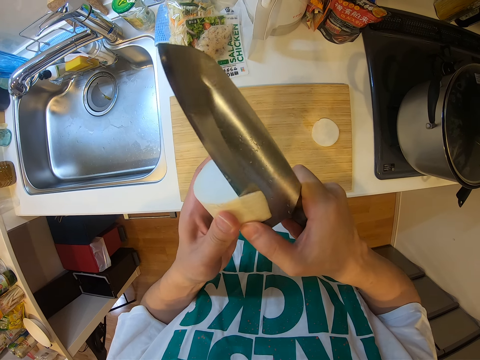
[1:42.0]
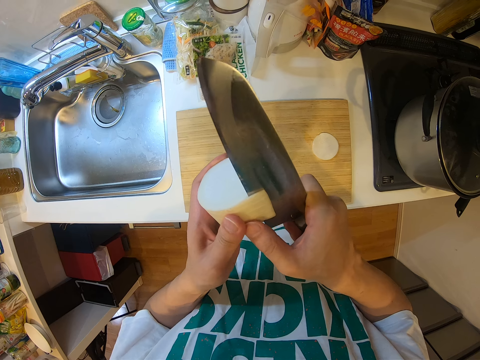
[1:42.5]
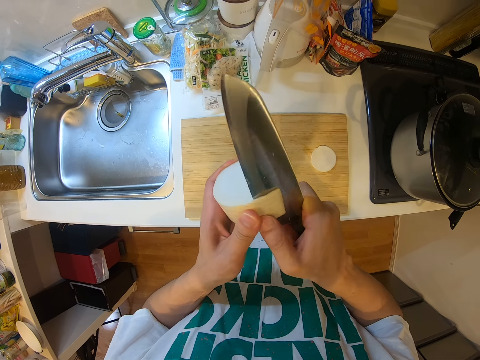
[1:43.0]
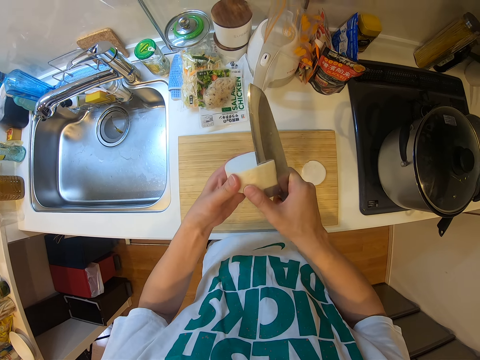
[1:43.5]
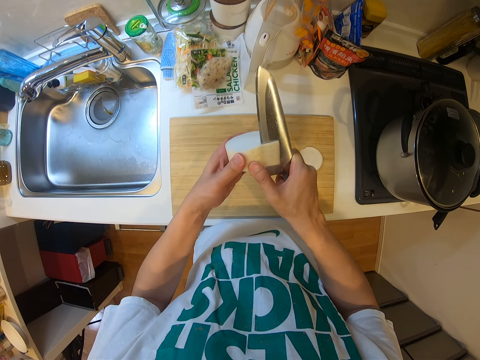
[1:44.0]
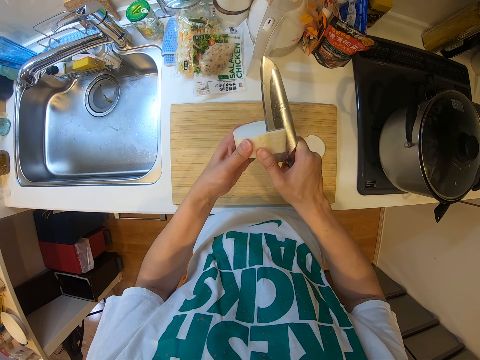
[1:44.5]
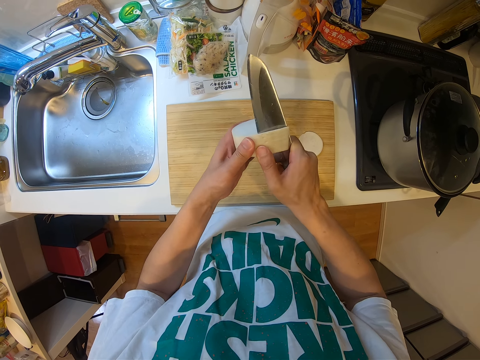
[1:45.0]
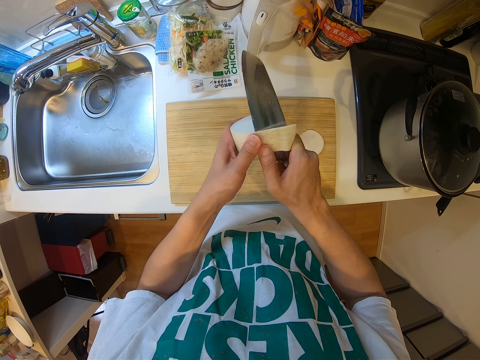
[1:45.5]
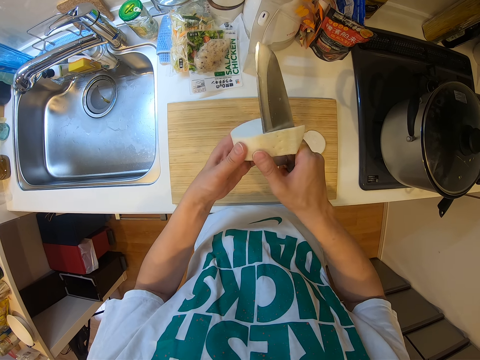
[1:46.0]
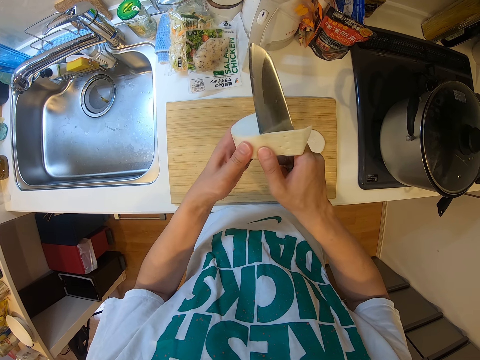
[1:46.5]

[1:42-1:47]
The camera wearer is peeling the cassava.

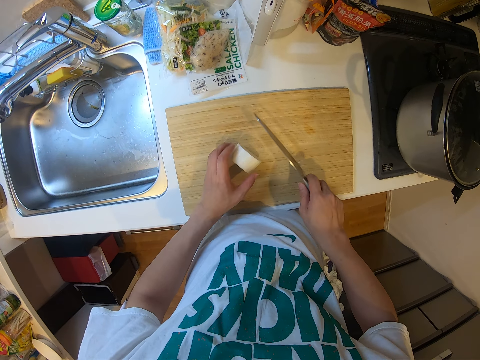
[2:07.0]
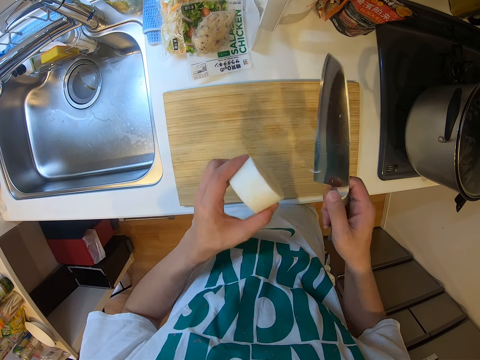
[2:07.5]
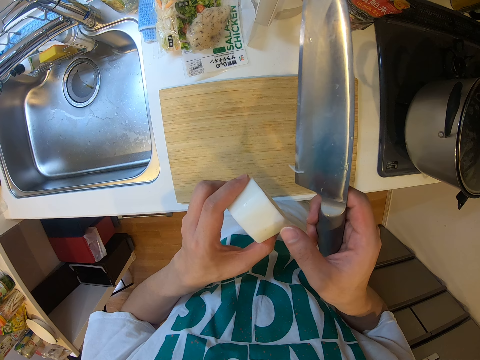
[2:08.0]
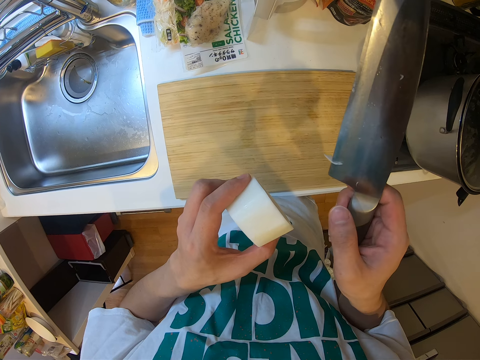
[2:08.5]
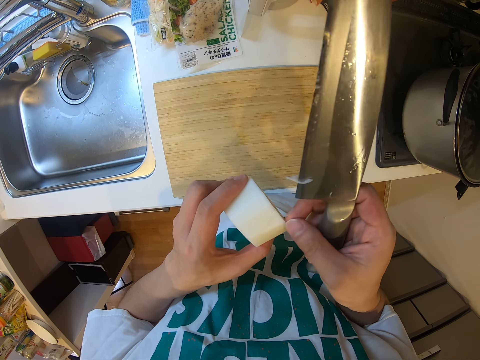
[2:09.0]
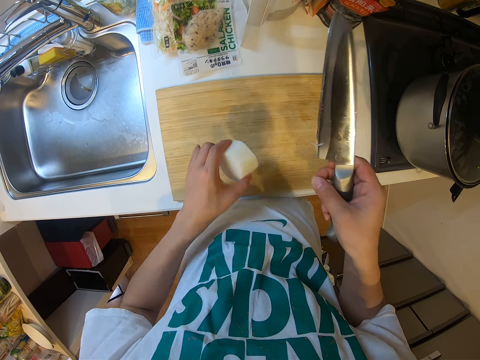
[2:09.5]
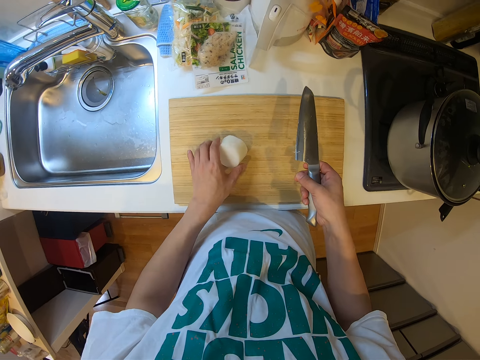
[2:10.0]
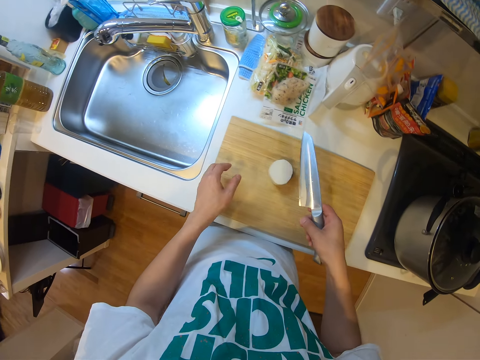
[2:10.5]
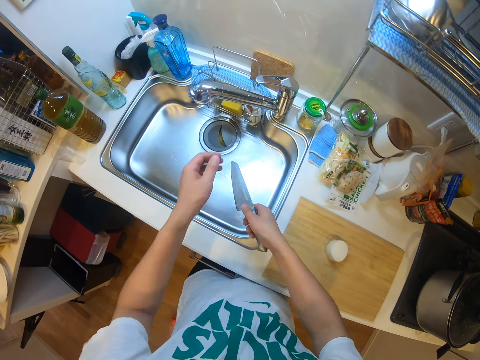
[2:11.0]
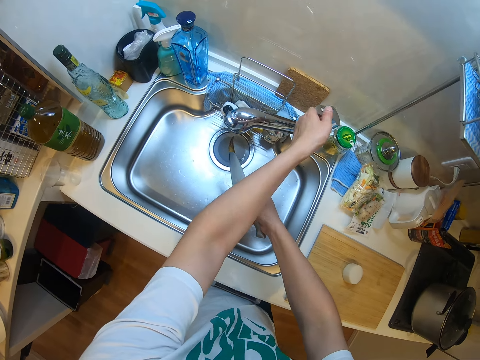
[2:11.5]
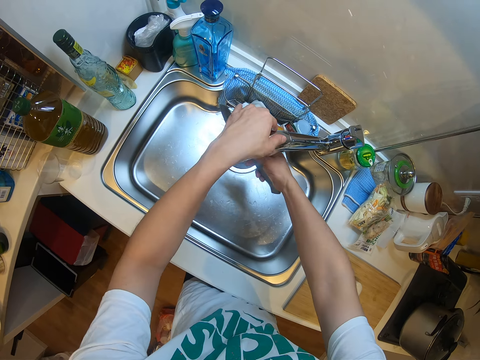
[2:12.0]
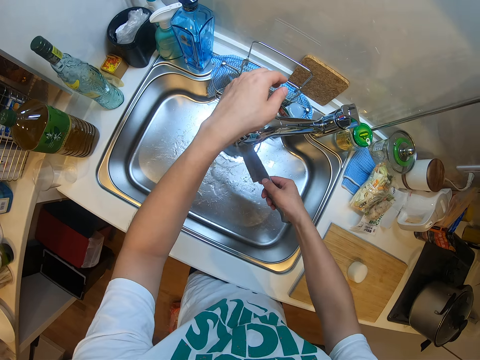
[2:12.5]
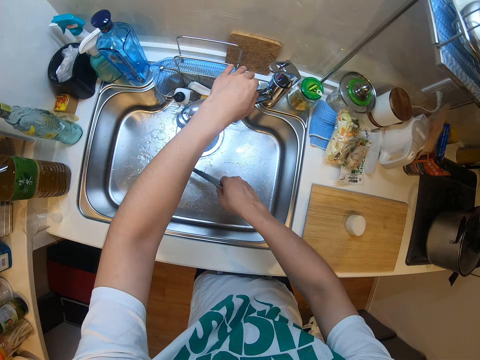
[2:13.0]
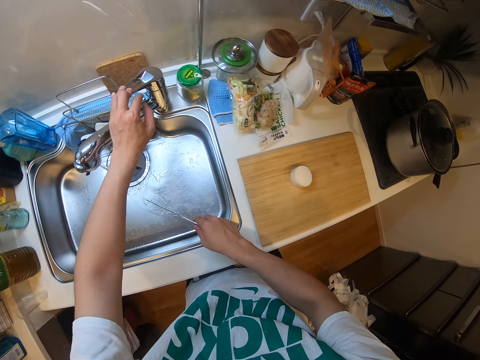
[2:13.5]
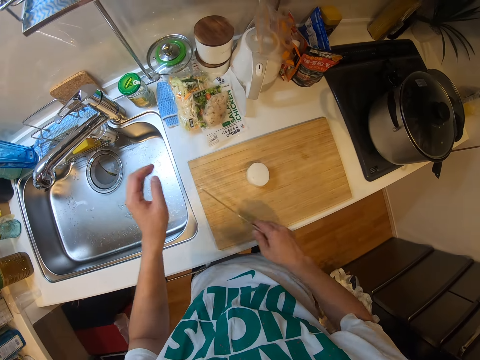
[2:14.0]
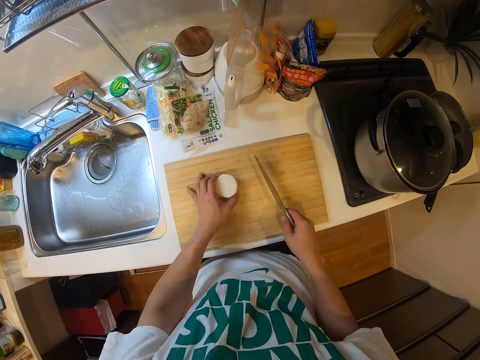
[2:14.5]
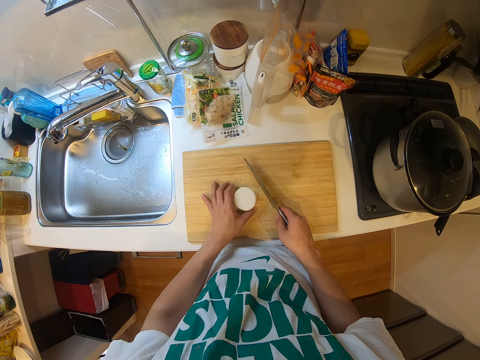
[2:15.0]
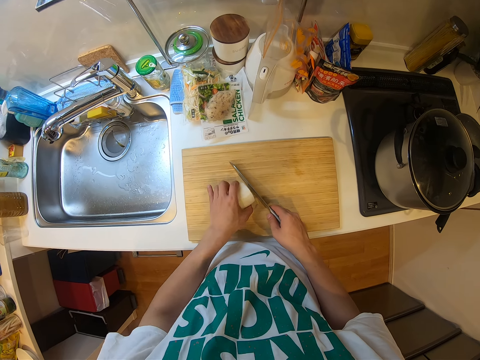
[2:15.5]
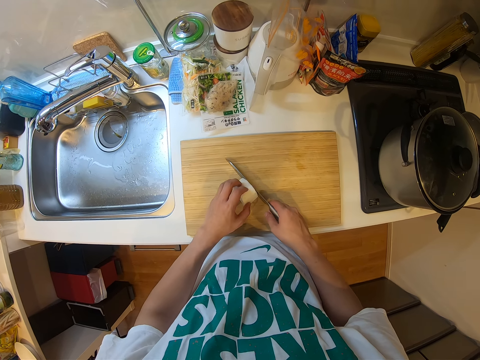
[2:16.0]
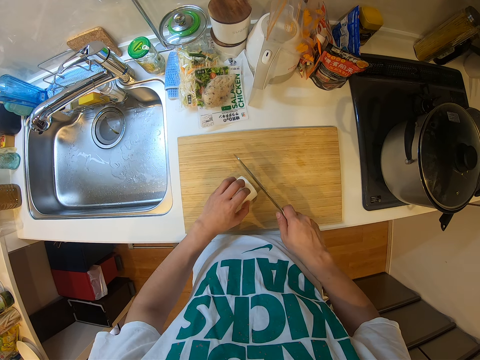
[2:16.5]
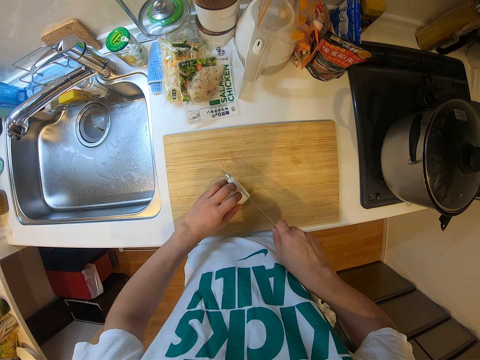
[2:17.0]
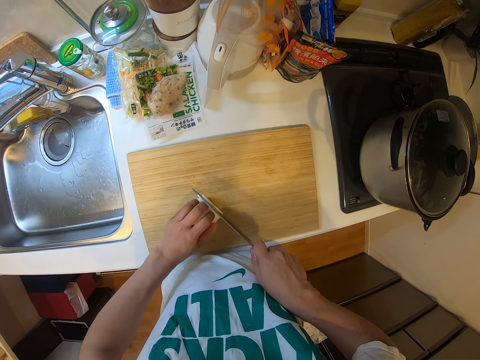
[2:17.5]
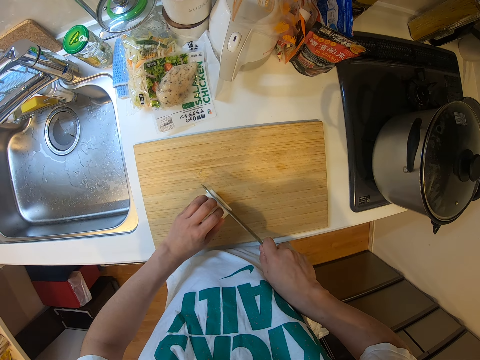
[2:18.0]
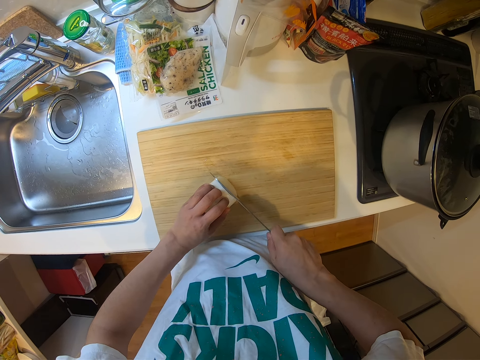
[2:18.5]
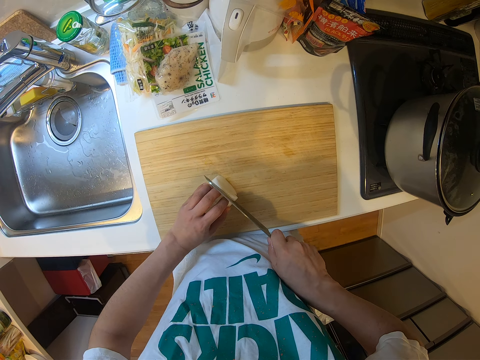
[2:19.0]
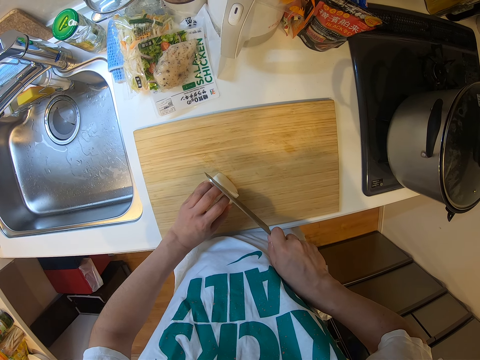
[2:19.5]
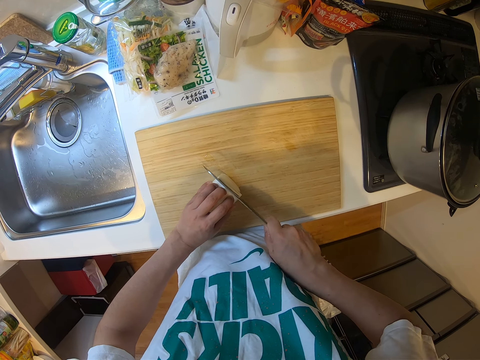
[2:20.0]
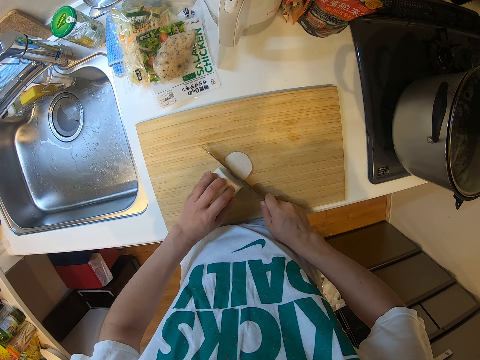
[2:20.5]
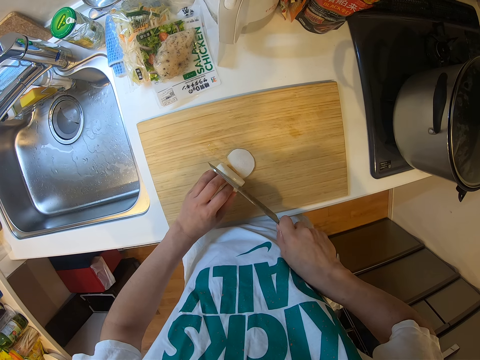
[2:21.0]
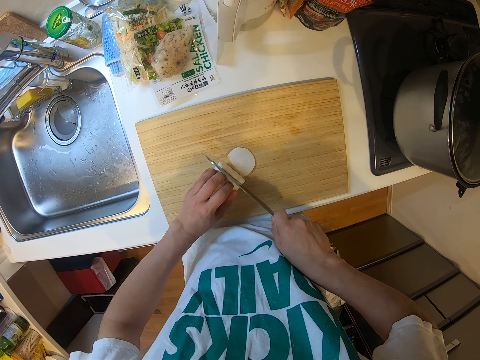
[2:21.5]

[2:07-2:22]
The camera wearer picks up the piece of yam or cassava from the cutting board with his left hand. He holds the cassava and knife. He wipes his left thumb over the piece of yam. He places the piece of yam on the cutting board with his left hand. He turns on the sink faucet with his left hand and adjusts the sink faucet with his left hand. He rinses the knife. He turns off the sink faucet with his left hand. He adjusts the piece of yam from the cutting board with his left hand. He takes the cassava. He turns the cassava. He cuts the piece of yam into pieces on the cutting board.

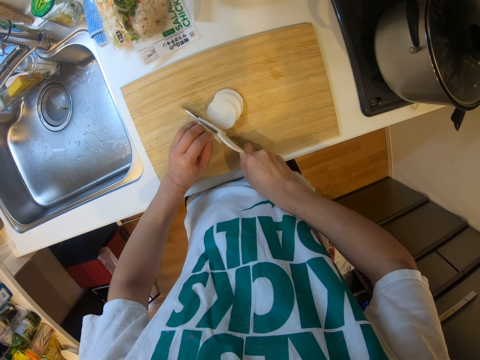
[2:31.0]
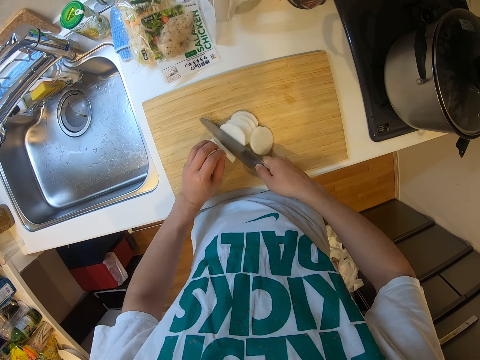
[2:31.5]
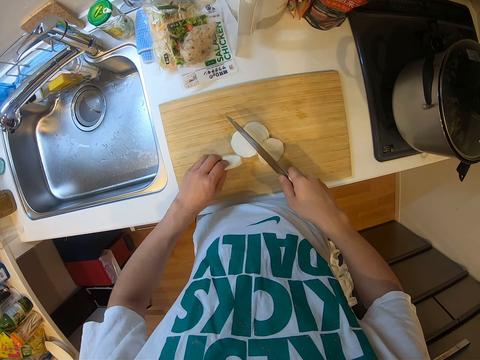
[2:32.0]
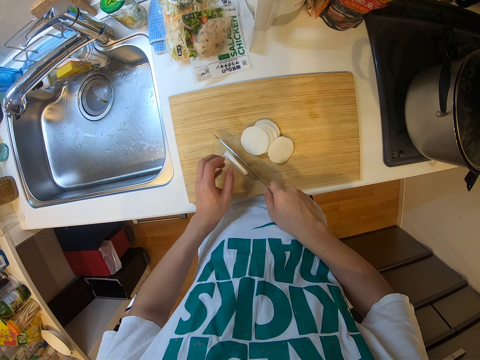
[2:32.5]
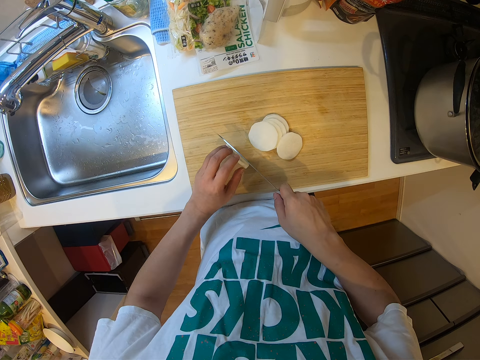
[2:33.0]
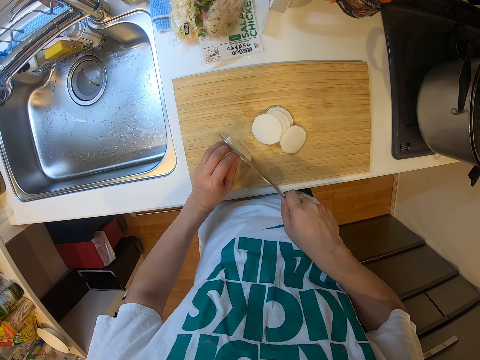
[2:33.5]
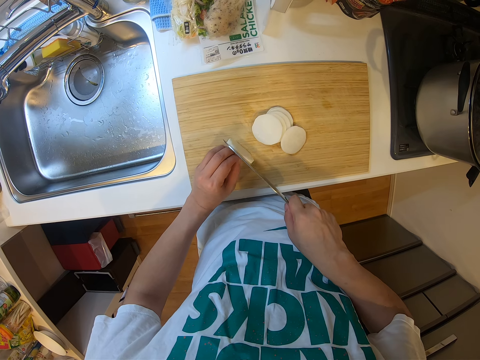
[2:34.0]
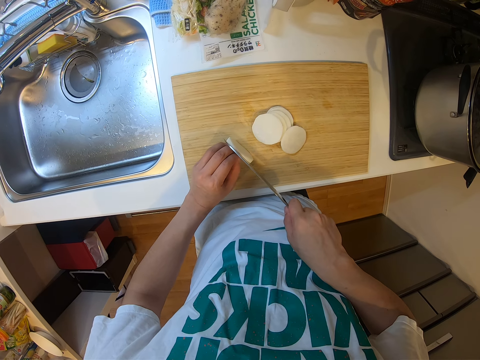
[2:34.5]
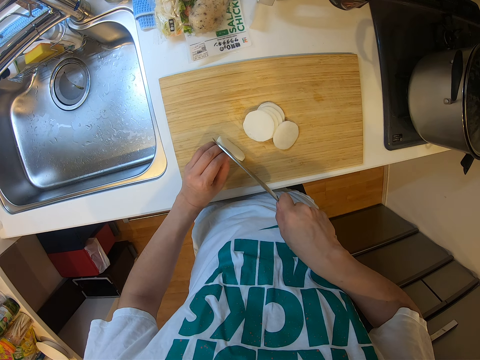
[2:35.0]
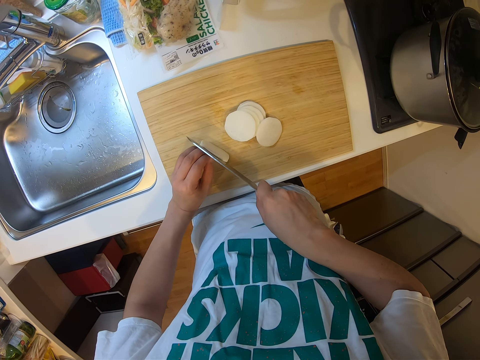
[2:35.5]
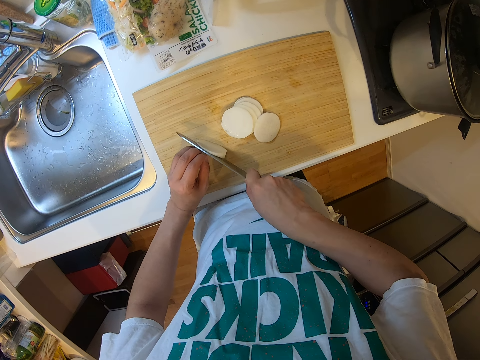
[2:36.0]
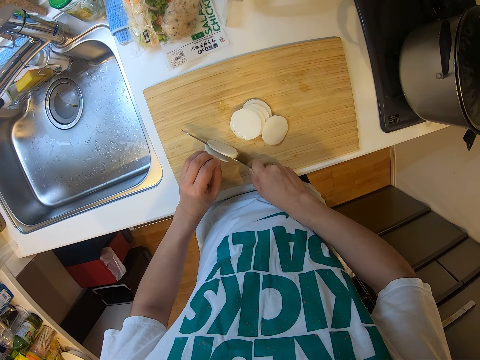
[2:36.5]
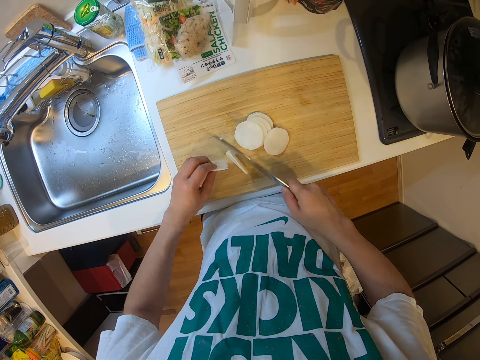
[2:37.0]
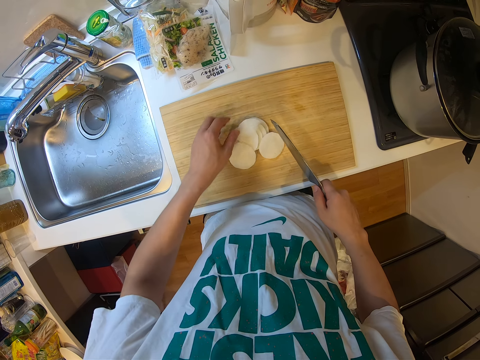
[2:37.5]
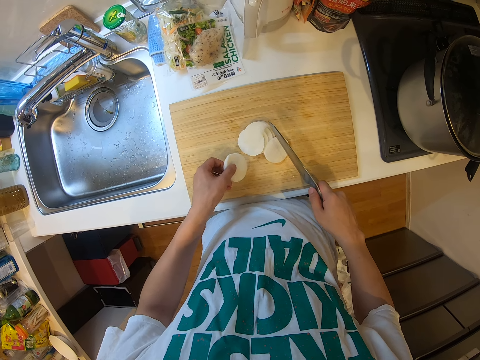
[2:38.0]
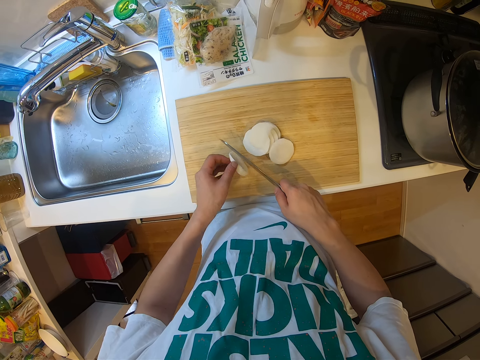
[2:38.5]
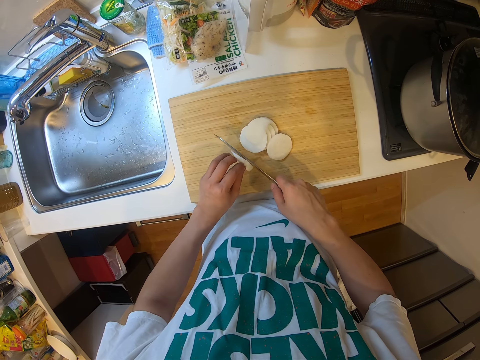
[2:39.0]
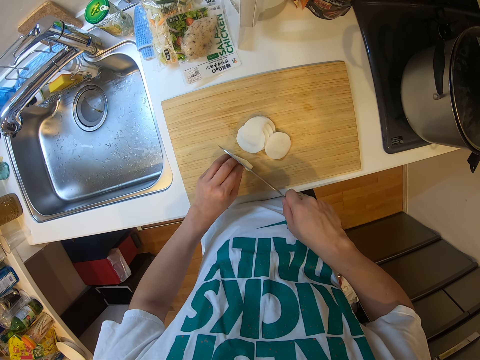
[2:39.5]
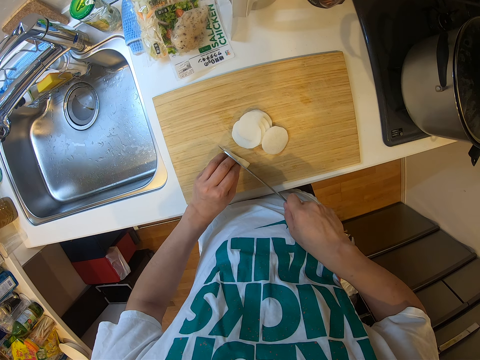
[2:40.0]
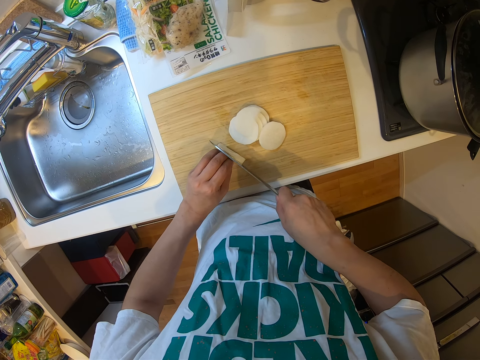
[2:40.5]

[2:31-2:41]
The camera wearer adjusts the piece of yam from the cutting board with his left hand. He cuts the piece of yam into pieces on the cutting board. He adjusts the pieces of yam from the cutting board with his left hand. He cuts the piece of yam into pieces on the cutting board.
